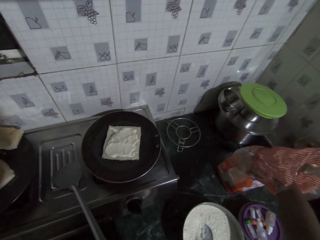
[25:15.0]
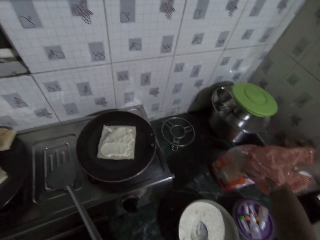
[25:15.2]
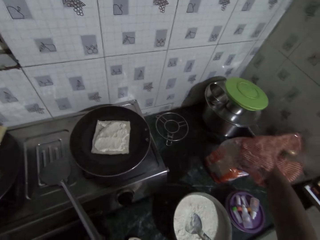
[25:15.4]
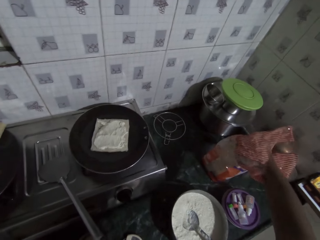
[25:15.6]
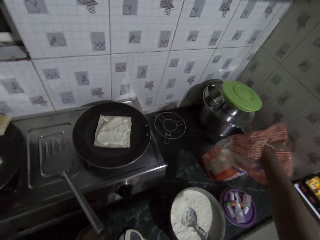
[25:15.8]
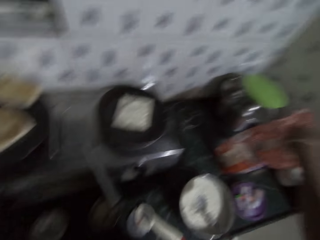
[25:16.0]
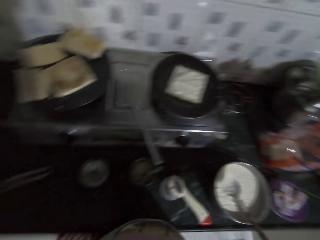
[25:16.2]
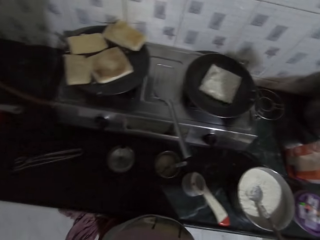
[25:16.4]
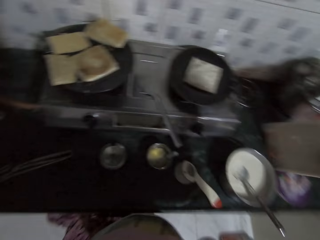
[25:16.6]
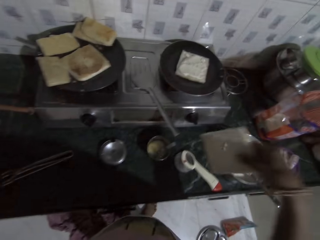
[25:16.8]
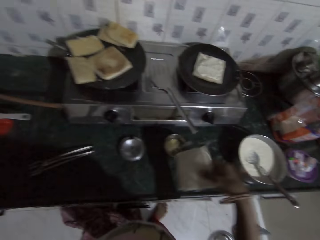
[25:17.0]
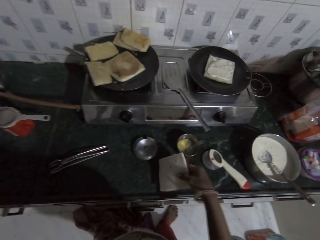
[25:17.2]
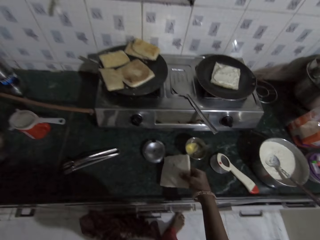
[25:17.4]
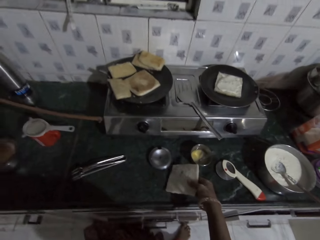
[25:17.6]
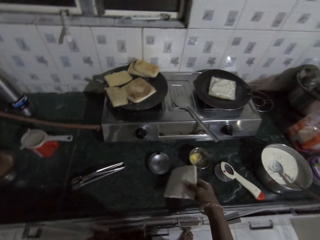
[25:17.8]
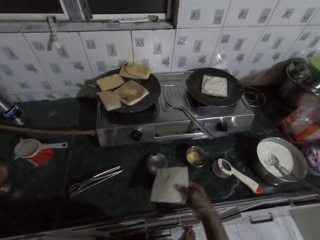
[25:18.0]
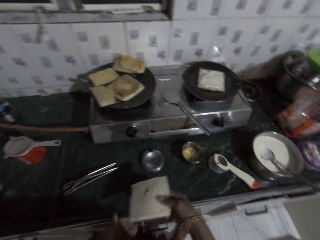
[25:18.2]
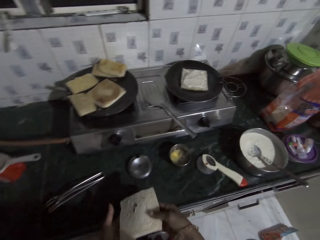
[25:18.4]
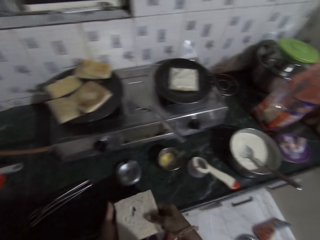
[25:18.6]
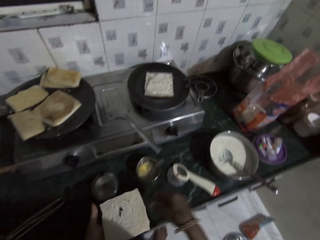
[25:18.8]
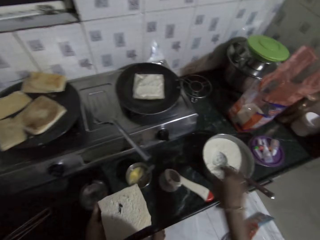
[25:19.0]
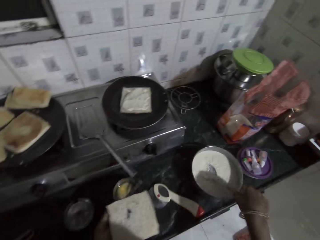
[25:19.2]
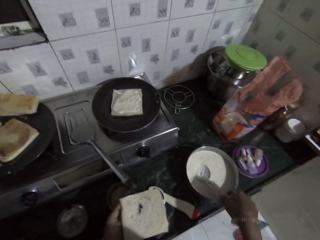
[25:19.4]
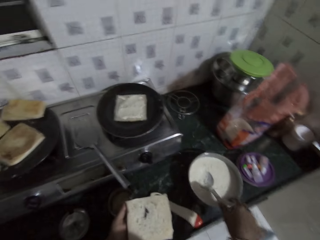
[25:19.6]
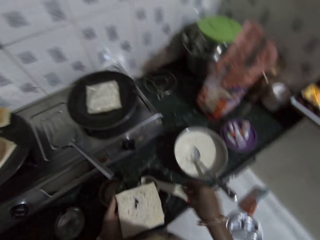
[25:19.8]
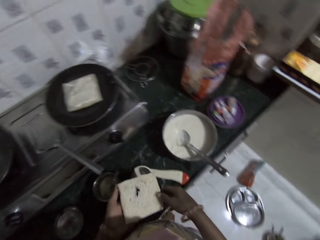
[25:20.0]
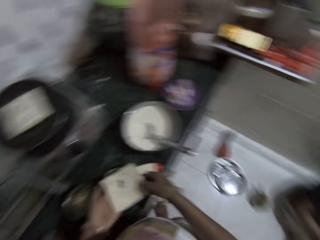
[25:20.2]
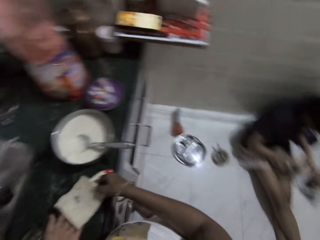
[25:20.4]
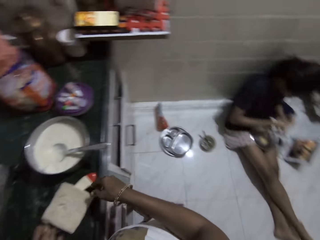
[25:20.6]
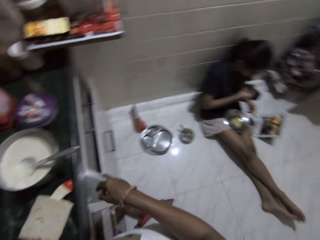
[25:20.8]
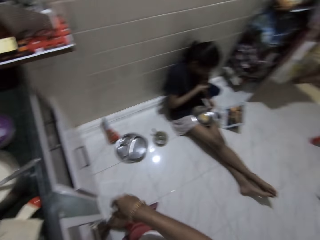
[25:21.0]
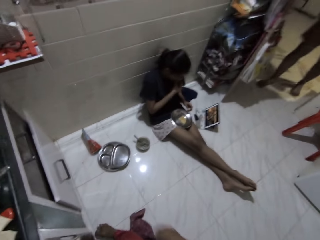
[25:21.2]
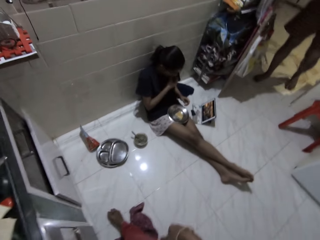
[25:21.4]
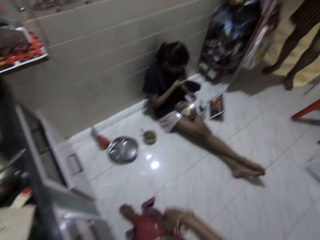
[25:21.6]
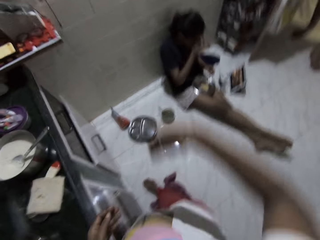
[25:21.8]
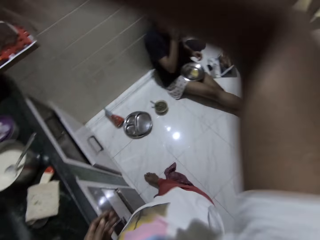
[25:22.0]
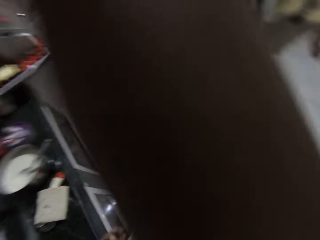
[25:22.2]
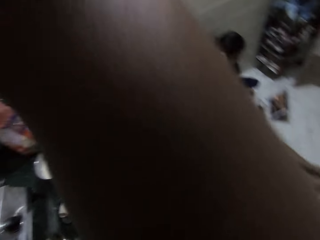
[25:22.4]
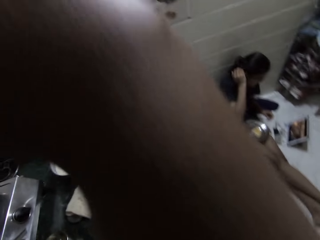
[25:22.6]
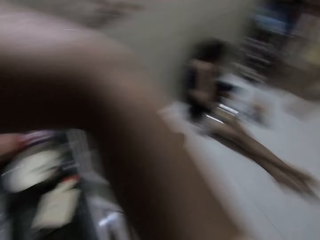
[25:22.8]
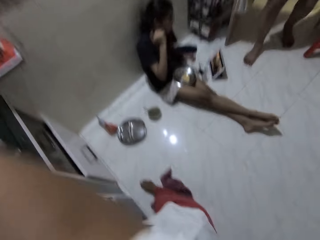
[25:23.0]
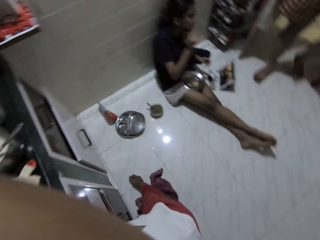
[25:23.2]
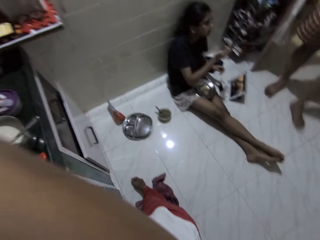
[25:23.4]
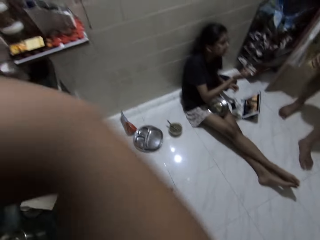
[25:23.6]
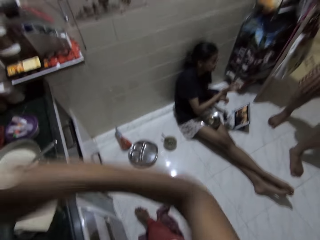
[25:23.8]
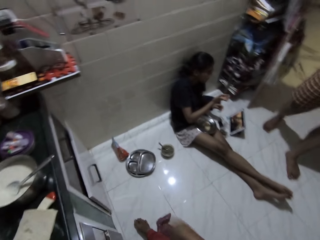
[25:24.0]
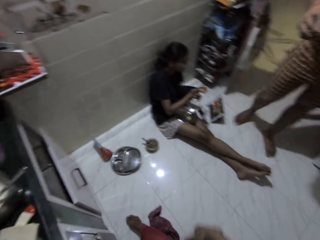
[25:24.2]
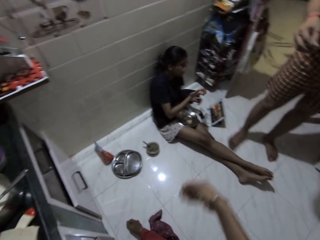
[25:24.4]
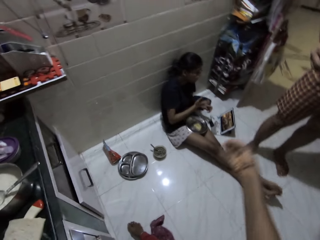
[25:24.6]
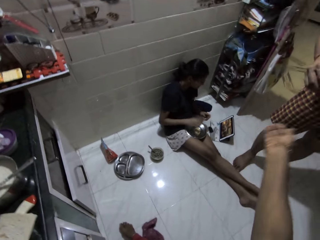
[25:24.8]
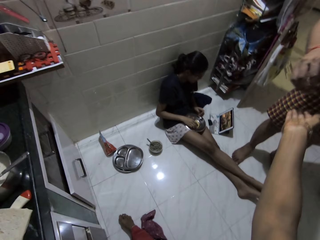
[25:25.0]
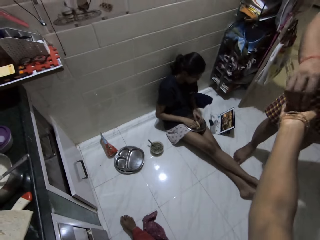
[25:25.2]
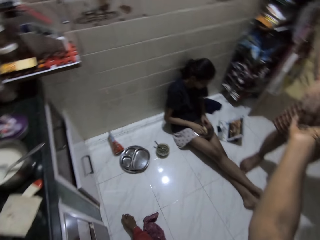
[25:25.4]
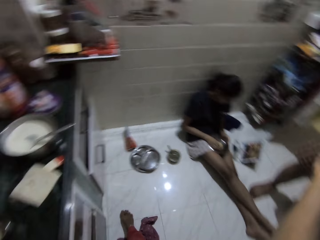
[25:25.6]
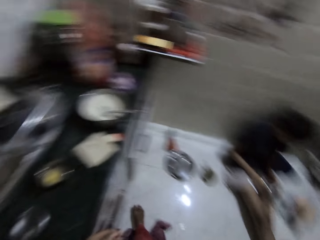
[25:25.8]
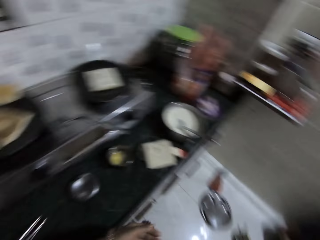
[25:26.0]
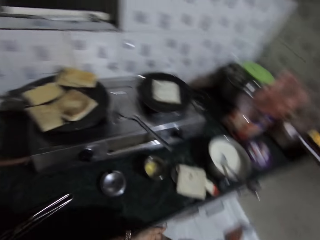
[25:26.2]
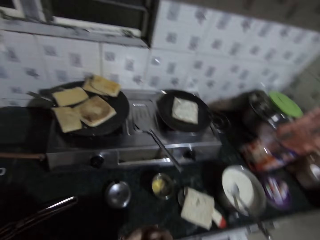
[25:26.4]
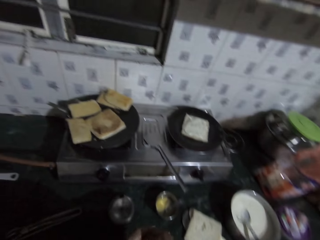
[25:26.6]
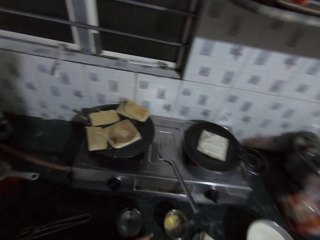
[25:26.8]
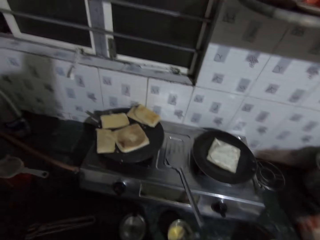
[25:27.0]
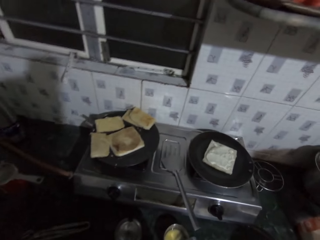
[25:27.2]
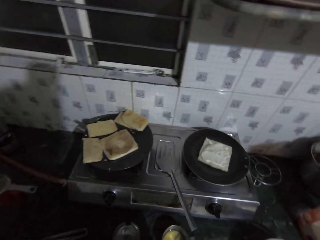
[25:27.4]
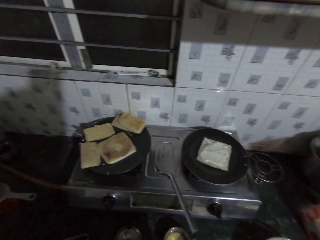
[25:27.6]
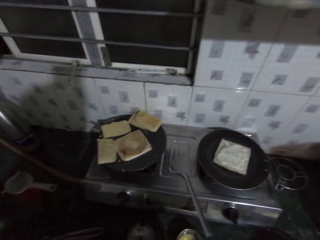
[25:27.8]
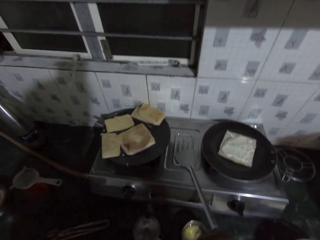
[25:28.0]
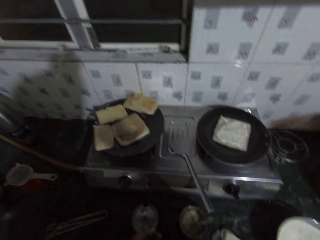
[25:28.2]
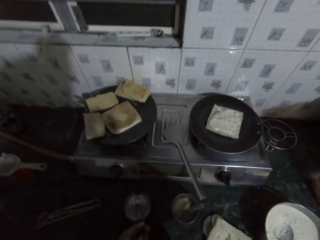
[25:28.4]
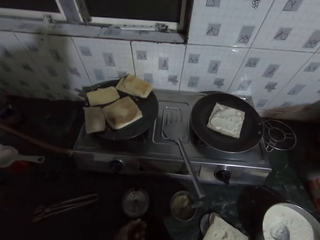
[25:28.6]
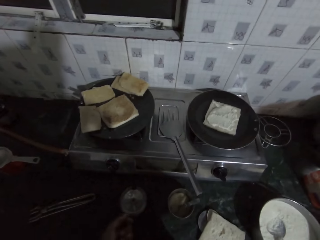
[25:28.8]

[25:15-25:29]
The camera wearer places the bread down. She passes the loaf of bread to her left hand. She holds the bread with her left hand. She holds the spoon in the cooking pot. She drops the loaf of bread in her left hand on the kitchenette. A man walks into the kitchen. The camera wearer lifts her right hand. She collects snacks from the man with her right hand. She looks around. She passes the snack to her left hand.

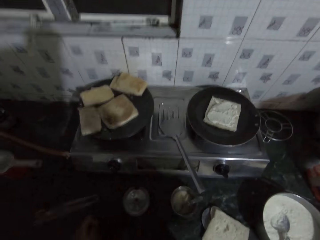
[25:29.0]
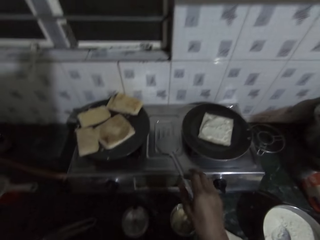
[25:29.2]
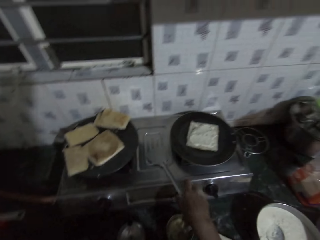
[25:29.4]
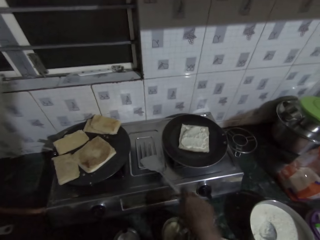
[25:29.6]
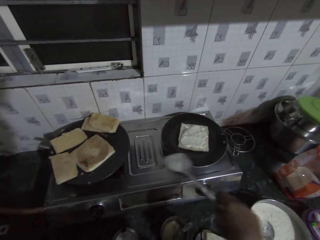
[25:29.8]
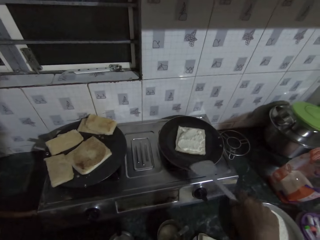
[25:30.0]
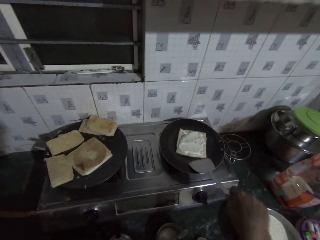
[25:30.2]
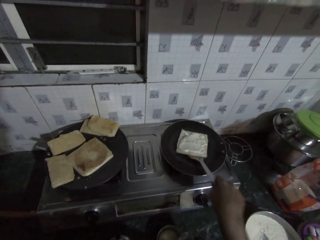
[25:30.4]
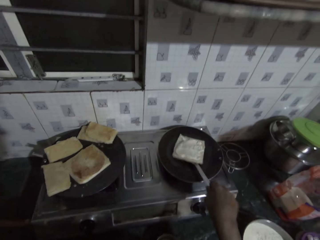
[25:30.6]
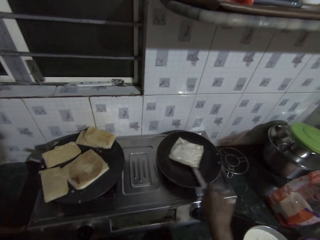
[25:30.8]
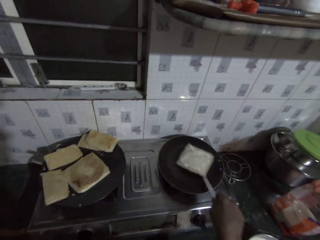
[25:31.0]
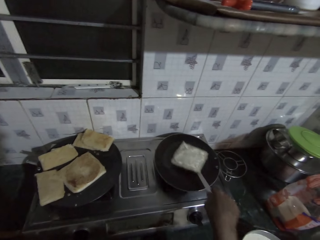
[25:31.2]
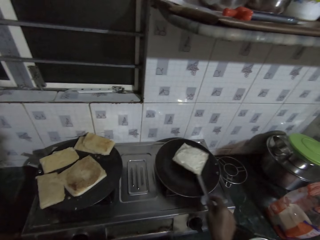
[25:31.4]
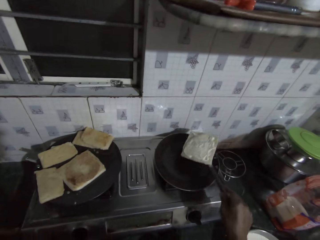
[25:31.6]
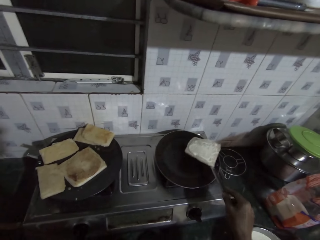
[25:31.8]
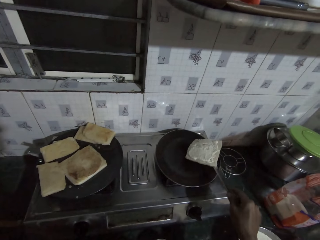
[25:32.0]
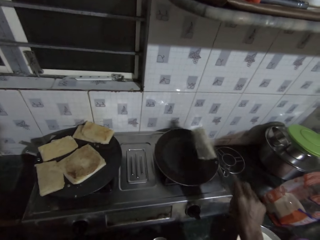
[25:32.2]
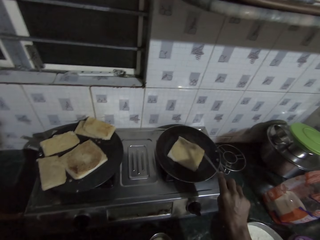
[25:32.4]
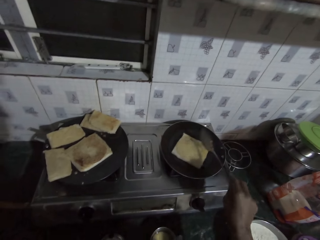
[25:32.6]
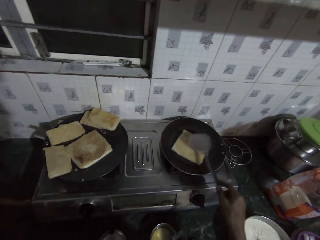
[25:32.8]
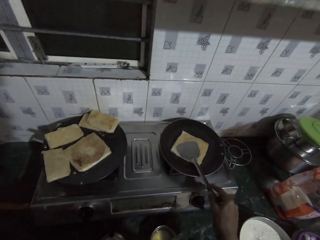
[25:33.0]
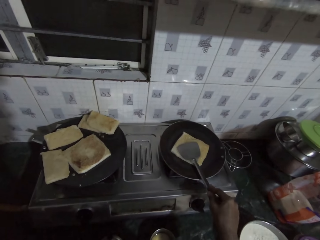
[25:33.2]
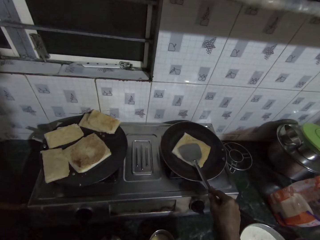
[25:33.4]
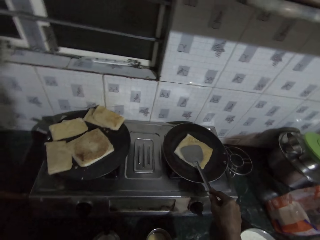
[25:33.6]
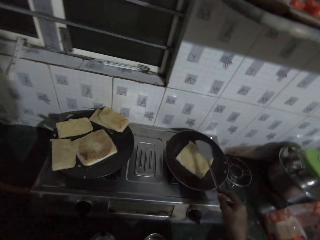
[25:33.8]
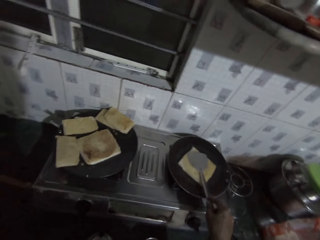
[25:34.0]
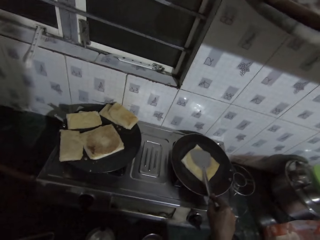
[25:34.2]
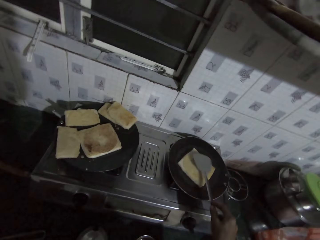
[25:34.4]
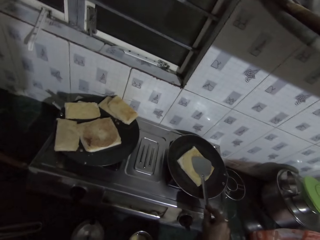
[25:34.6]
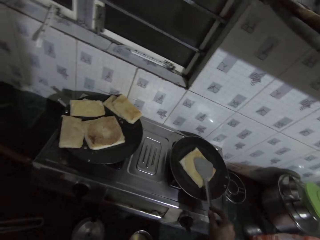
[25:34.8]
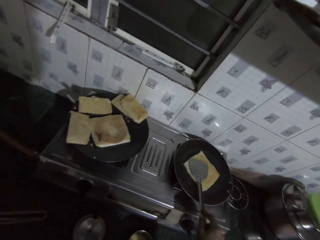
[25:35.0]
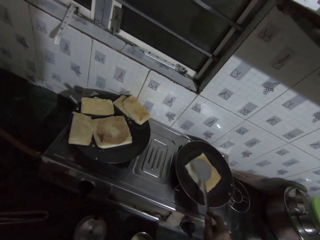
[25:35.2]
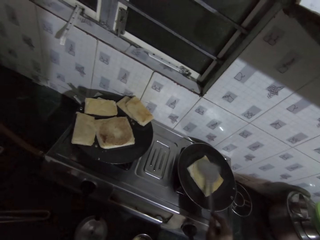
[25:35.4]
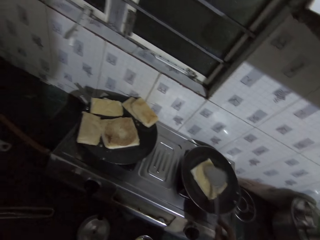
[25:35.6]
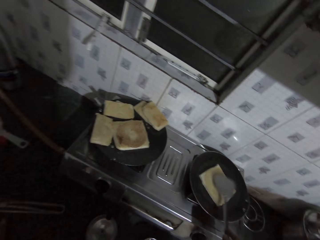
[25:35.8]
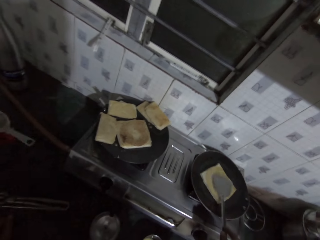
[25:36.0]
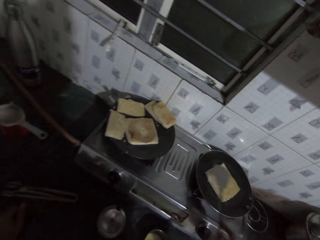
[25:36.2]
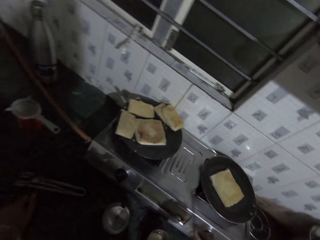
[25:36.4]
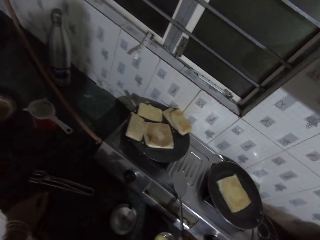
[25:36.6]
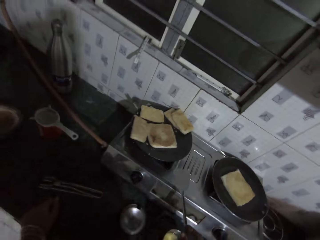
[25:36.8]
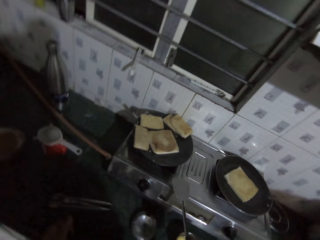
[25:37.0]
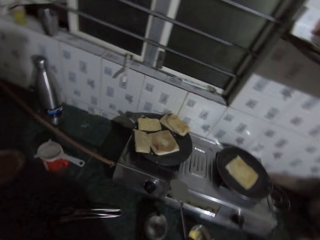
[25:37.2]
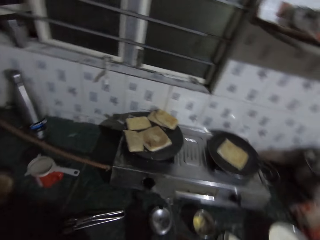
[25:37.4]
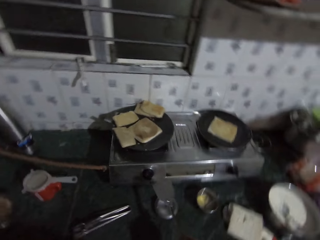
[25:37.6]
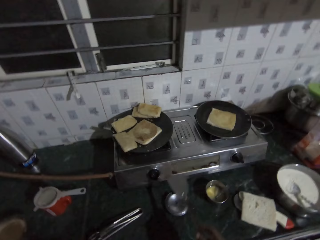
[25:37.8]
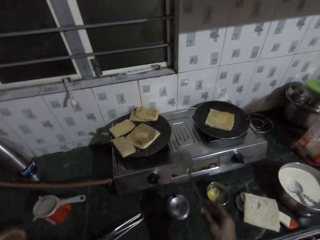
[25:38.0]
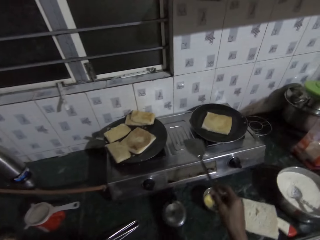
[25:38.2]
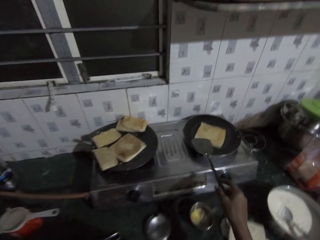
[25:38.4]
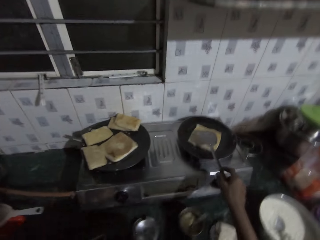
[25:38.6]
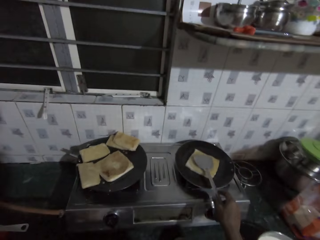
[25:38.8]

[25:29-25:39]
The camera wearer takes the spatula from the gas cooker with her right hand. She holds the spatula with her right hand. She turns the fry bread in the frying pan with the spatula in her right hand. She presses the fry bread in the frying pan with the spatula in her right hand. She moves the spatula from the pan.
